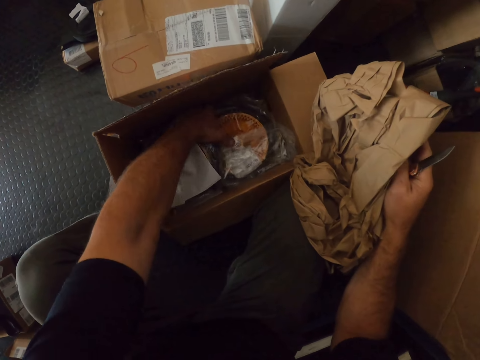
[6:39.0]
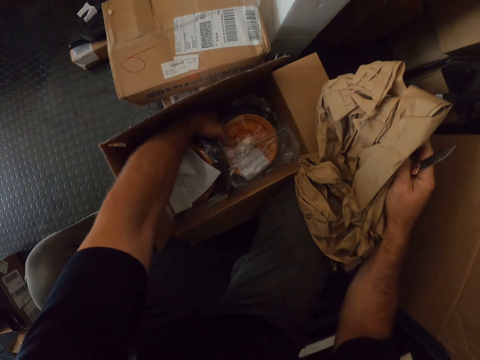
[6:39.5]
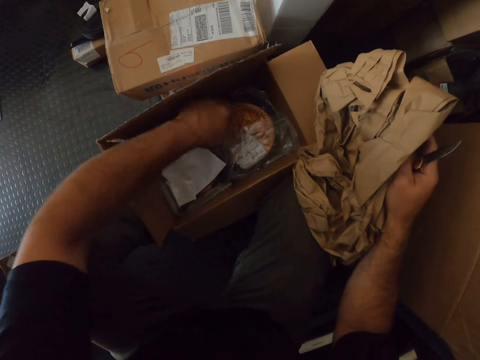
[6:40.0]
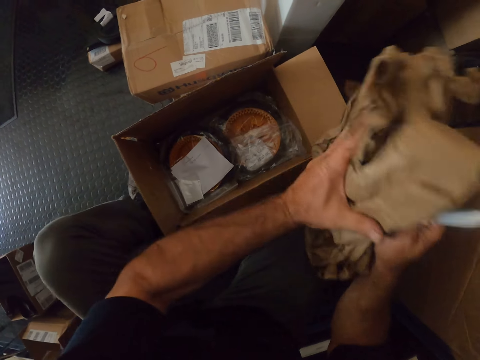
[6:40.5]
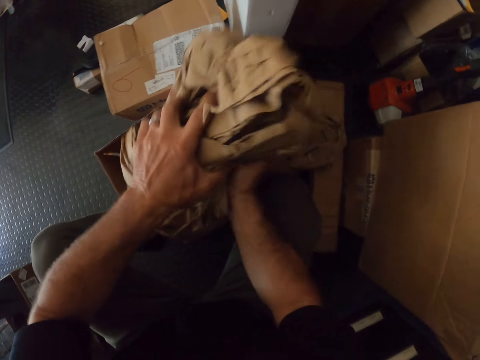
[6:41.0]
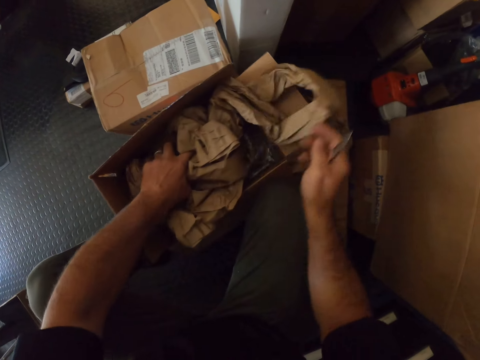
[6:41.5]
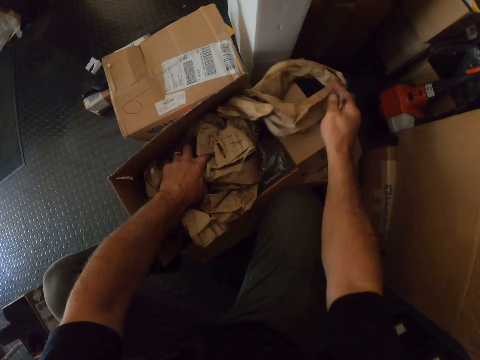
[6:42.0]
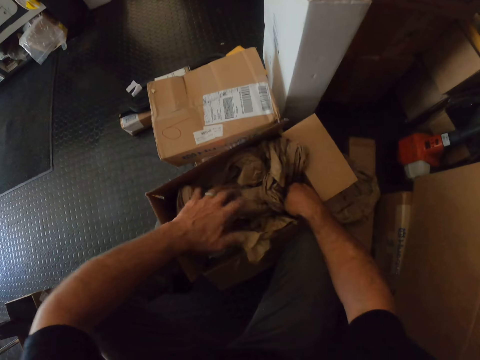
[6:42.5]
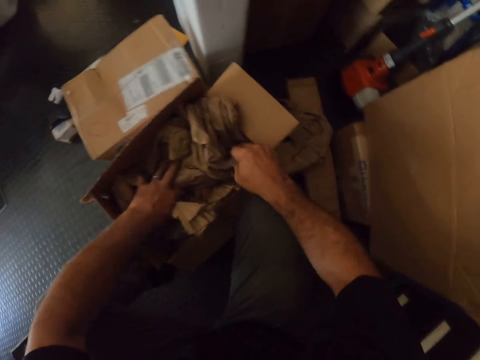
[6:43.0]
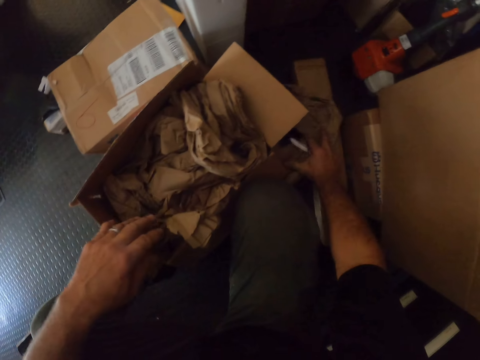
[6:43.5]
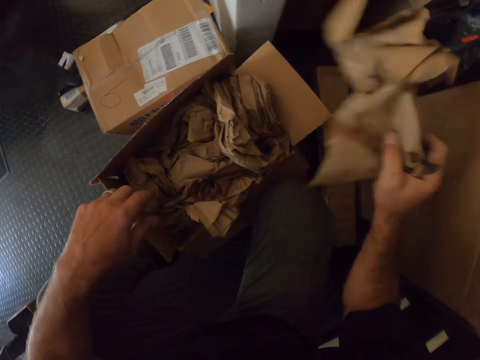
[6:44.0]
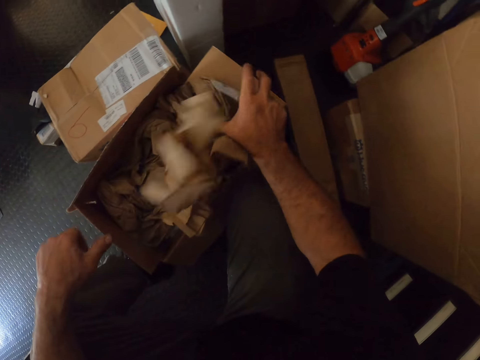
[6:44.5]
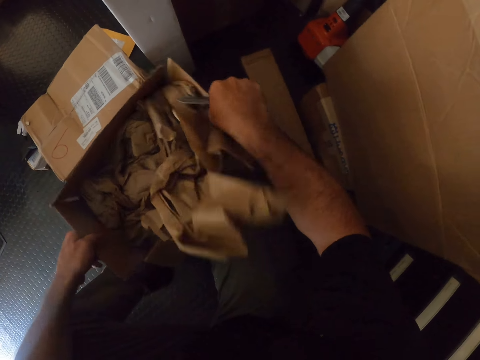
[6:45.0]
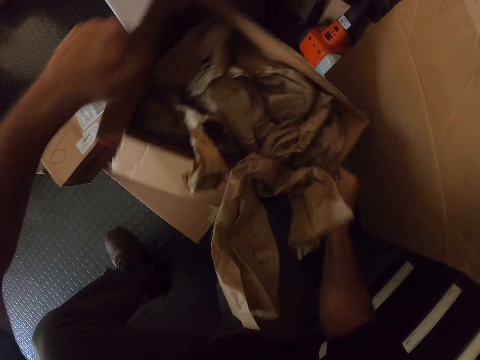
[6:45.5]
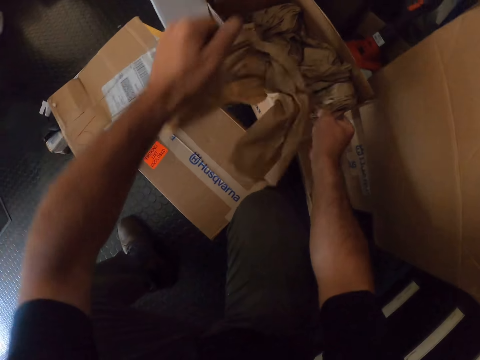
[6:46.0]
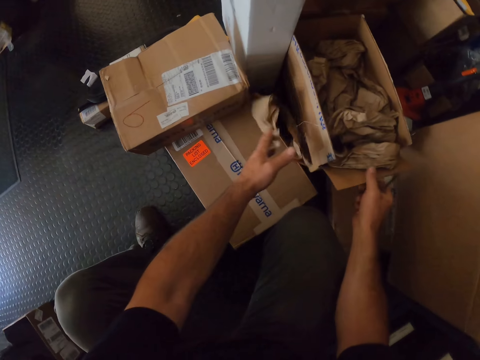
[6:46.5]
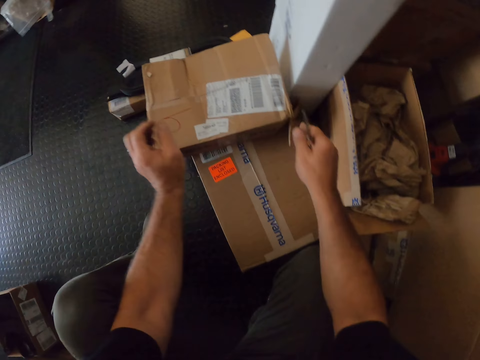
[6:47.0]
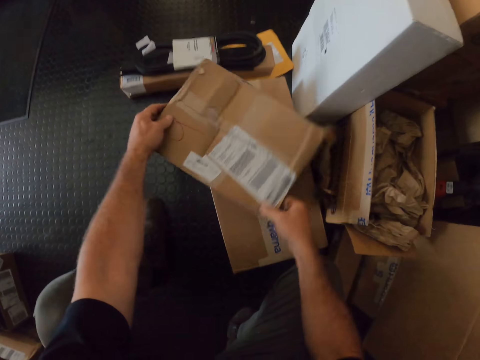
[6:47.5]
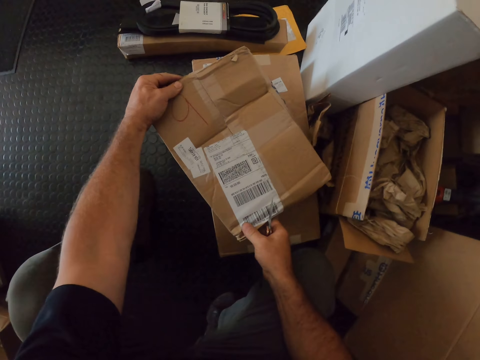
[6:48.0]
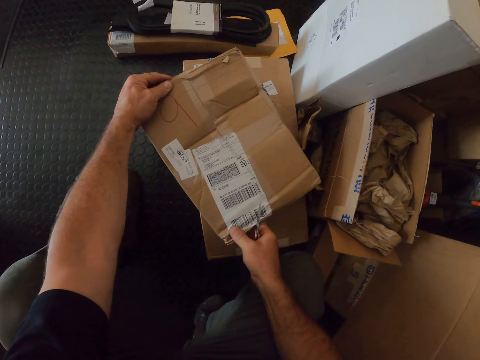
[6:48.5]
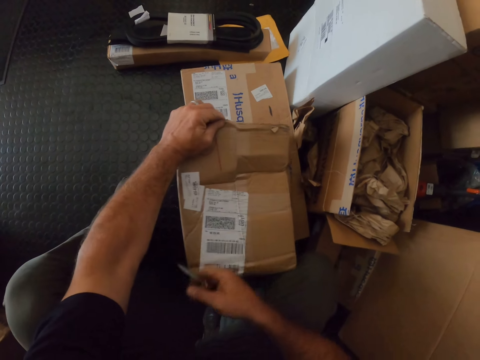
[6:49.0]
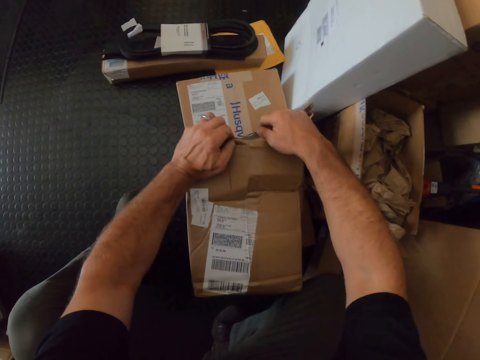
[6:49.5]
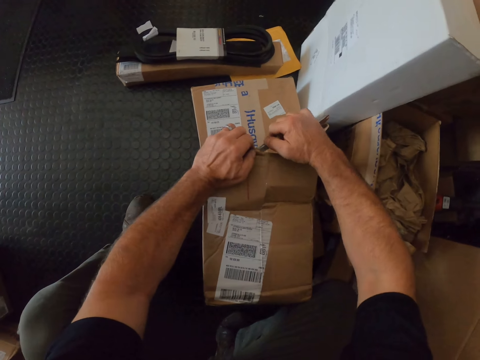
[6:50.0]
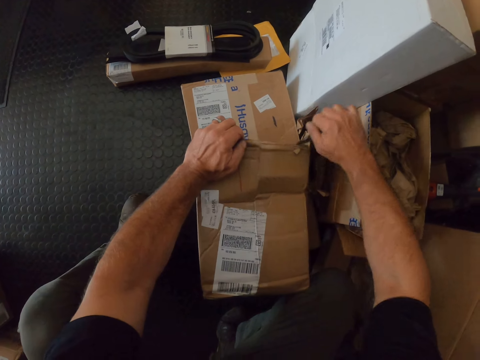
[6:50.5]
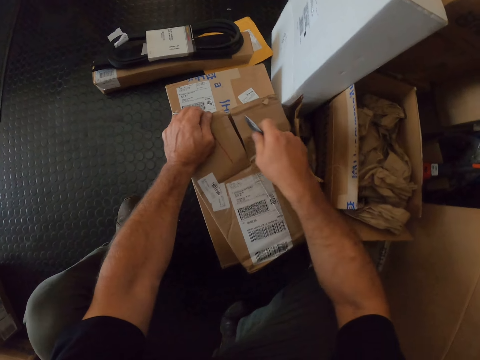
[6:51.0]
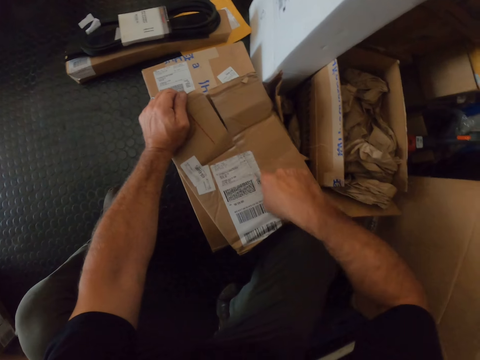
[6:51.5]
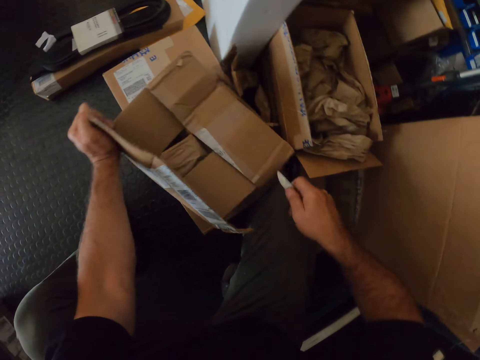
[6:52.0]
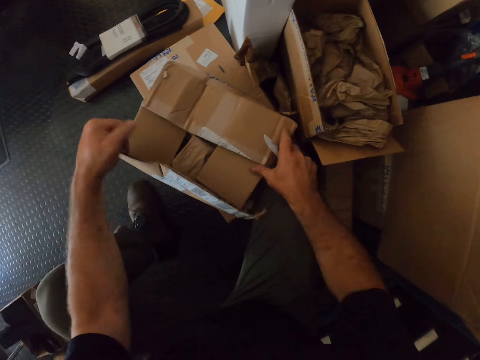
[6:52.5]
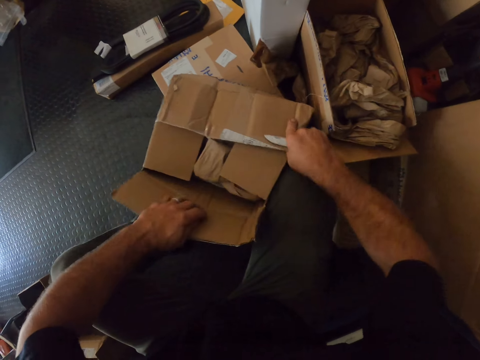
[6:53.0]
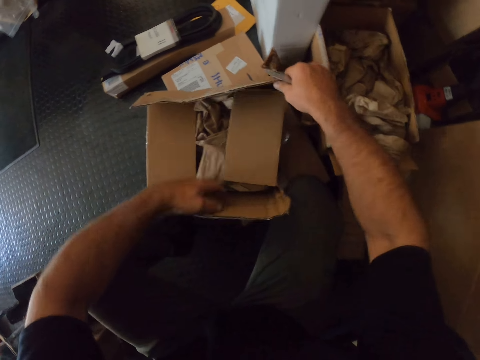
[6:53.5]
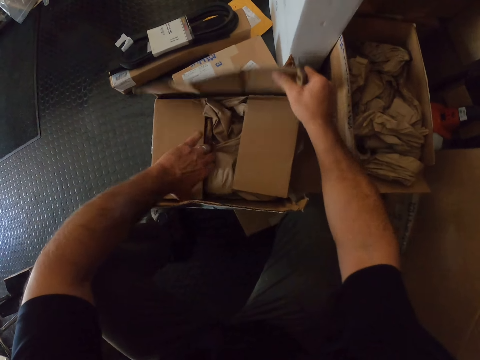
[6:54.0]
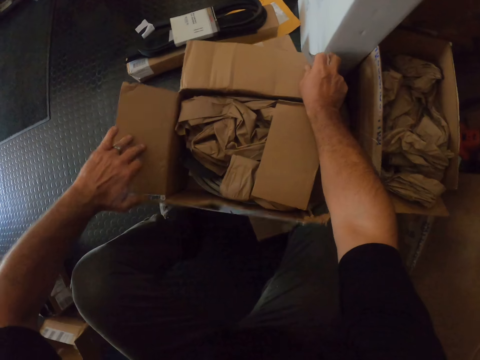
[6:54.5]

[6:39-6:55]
The camera wearer touches a tyre. He searches inside the box with his left hand. He puts the covering paper back into the box with both hands. He moves the box onto another box with both hands. He looks at the carton box. He opens another box with the pocket knife in his right hand. He cuts the seal tape. He tears open the box with both hands.

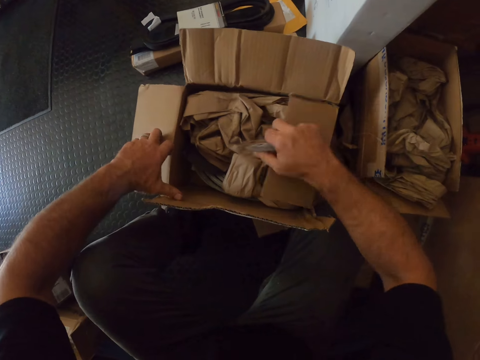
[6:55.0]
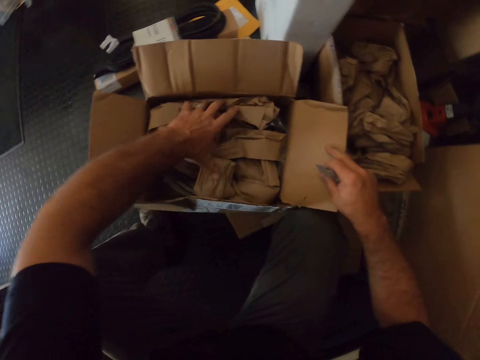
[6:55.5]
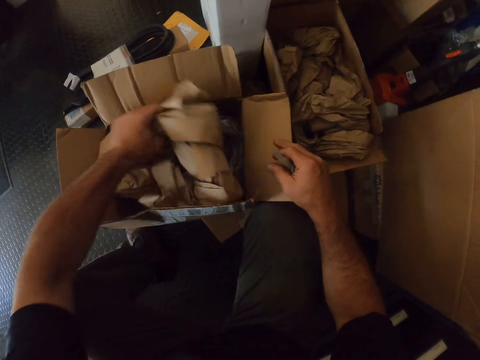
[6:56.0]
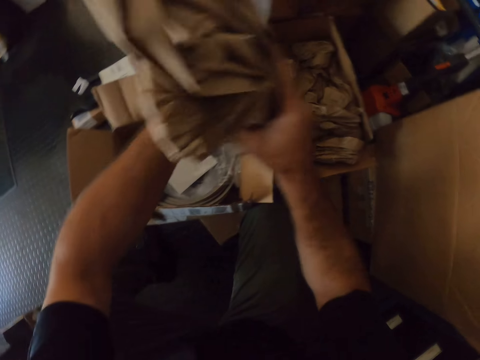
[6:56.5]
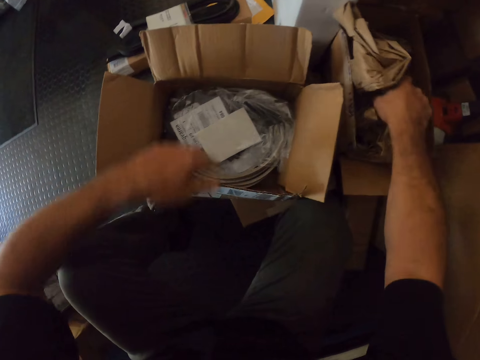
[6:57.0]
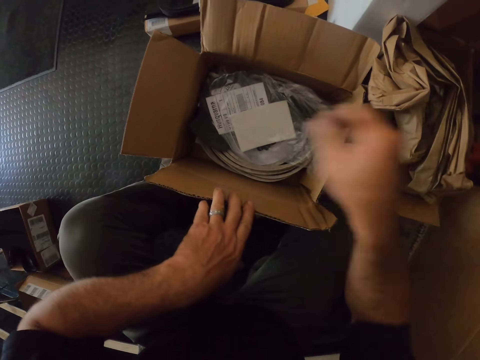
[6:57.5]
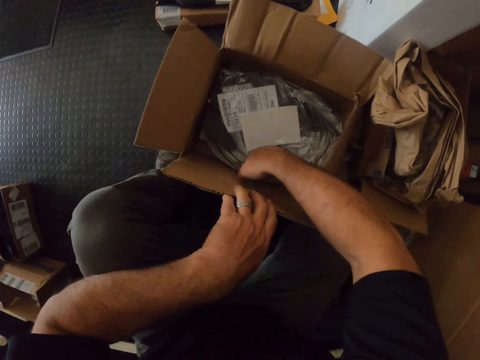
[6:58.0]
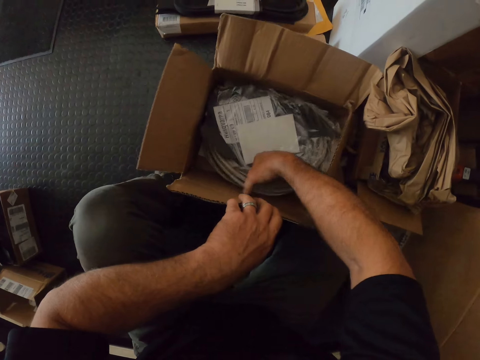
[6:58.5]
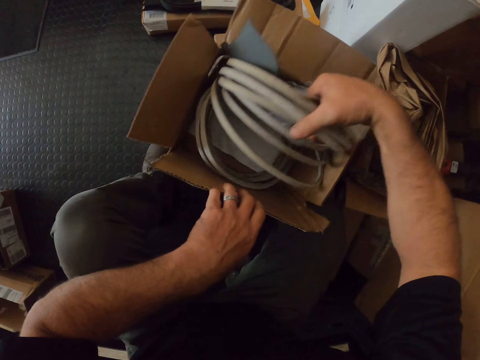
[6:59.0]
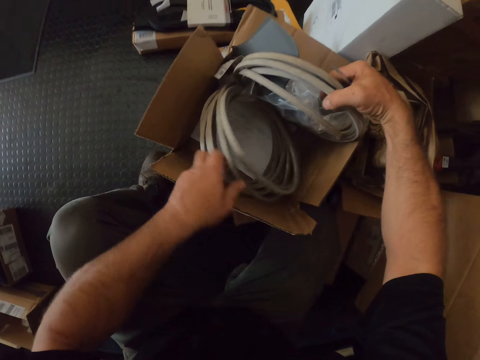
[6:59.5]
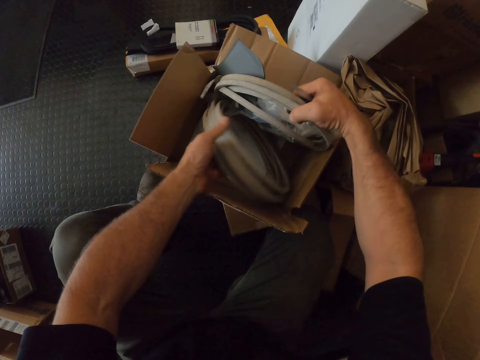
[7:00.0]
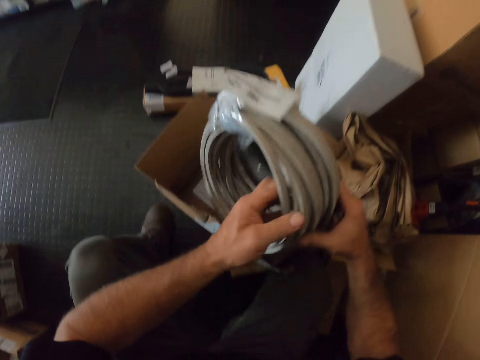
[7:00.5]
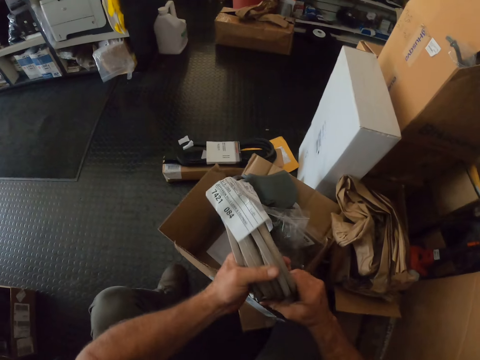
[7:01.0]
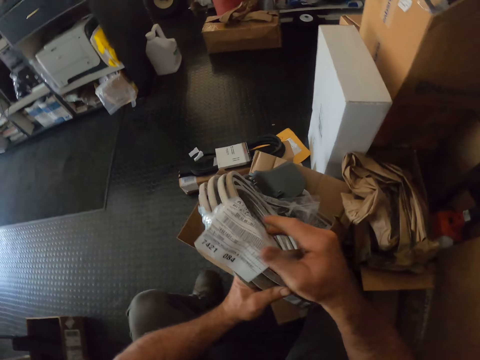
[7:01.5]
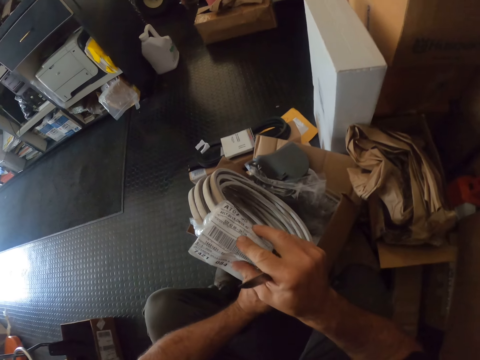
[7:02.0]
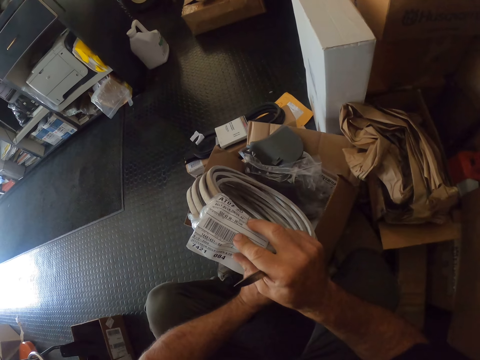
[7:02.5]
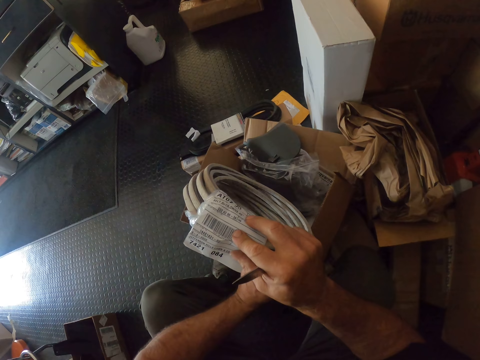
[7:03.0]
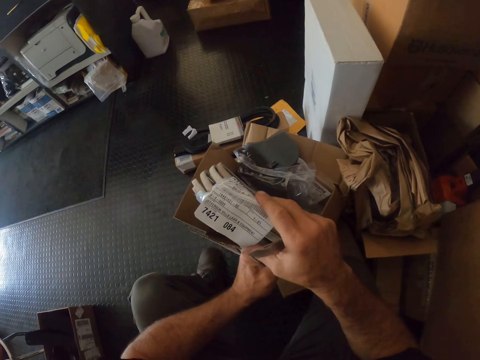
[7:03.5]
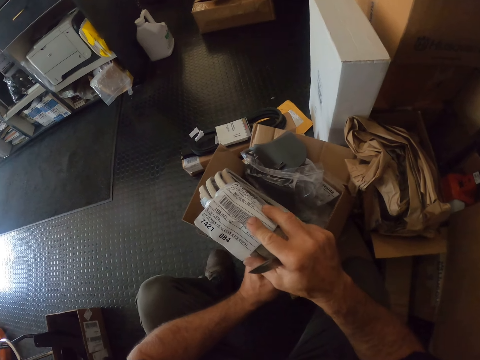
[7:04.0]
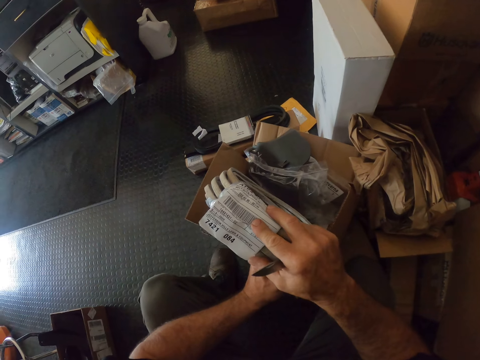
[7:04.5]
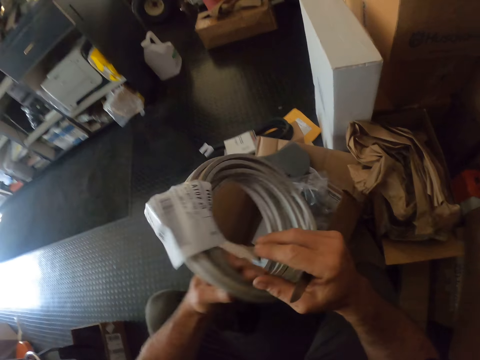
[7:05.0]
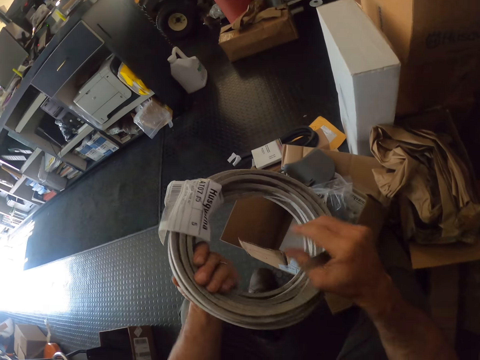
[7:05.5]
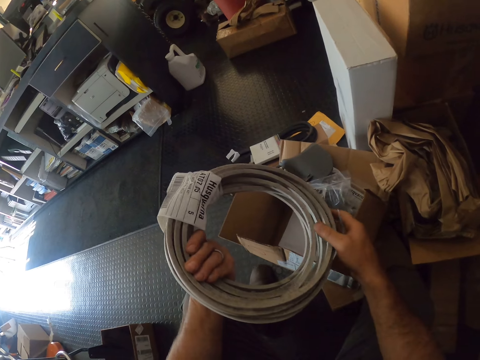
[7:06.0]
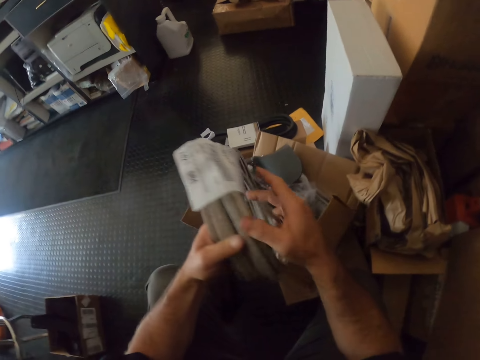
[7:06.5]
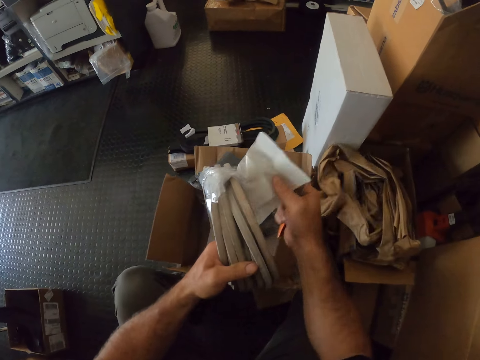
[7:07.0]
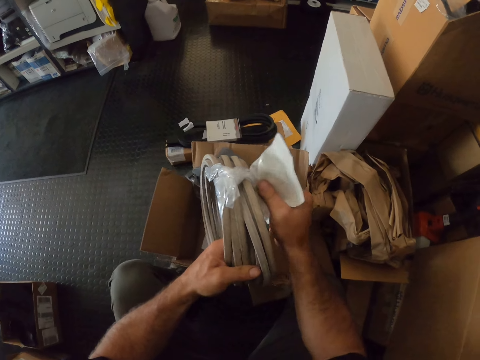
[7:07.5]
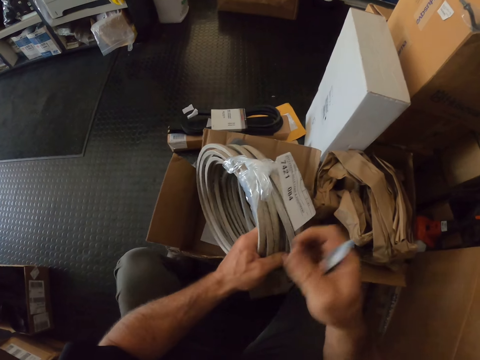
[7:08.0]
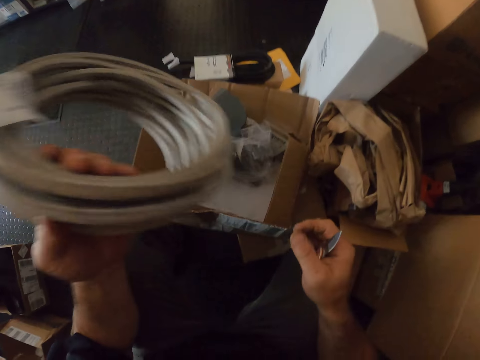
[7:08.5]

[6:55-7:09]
The camera wearer takes out a covering paper from the box with his left hand. He drops the covering paper on the floor with his right hand. He takes out a roll of wire or cable from the carton box with his right hand. He reads the receipt. He looks at the cable. He touches the receipt.
